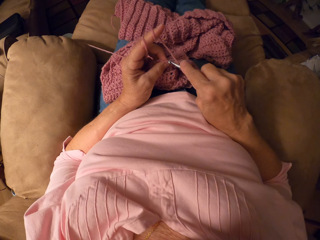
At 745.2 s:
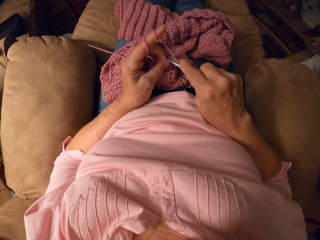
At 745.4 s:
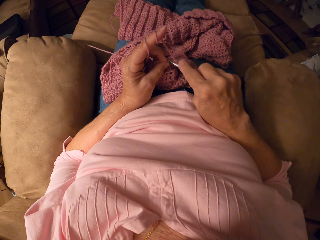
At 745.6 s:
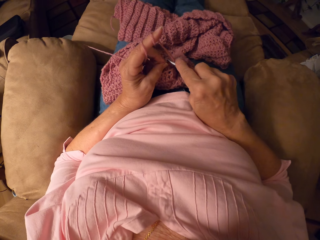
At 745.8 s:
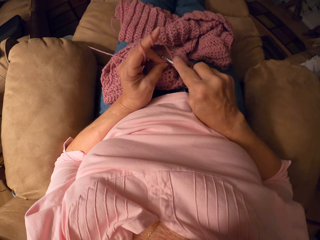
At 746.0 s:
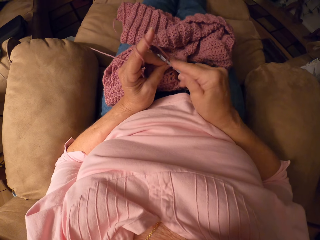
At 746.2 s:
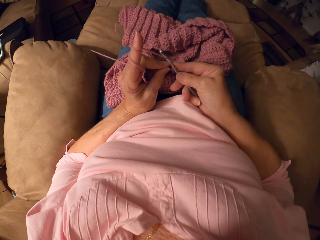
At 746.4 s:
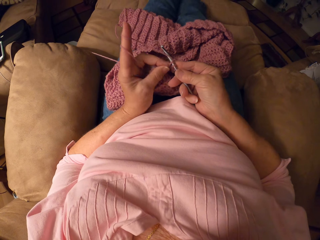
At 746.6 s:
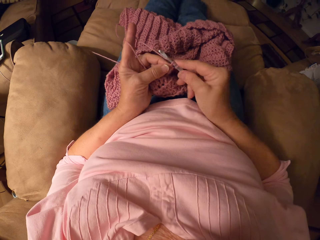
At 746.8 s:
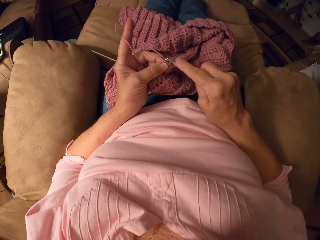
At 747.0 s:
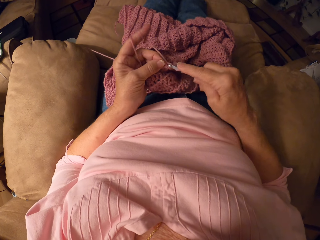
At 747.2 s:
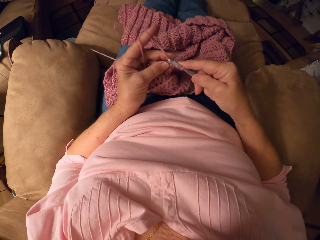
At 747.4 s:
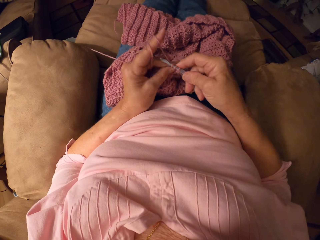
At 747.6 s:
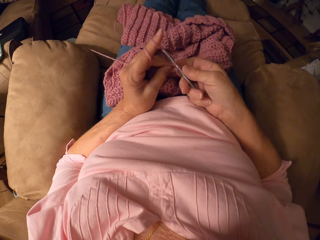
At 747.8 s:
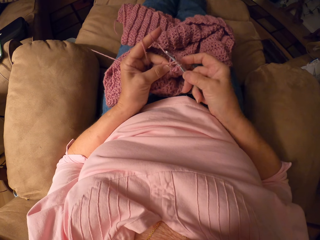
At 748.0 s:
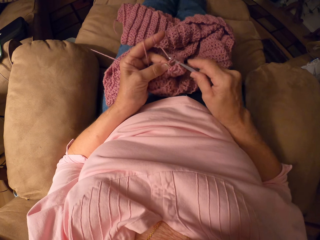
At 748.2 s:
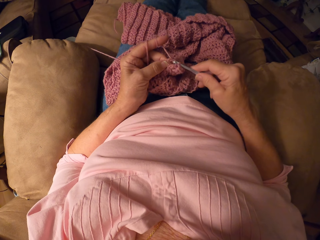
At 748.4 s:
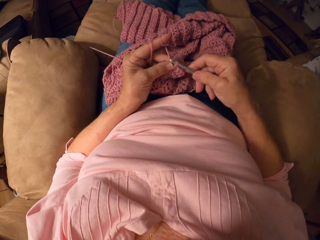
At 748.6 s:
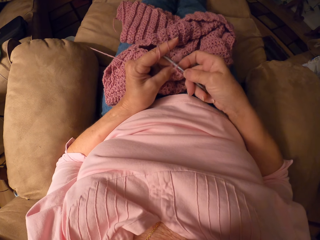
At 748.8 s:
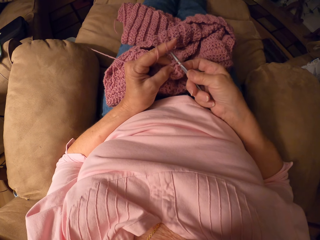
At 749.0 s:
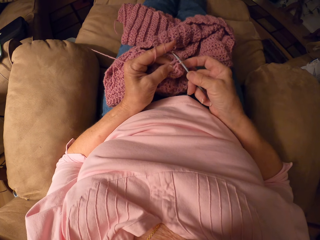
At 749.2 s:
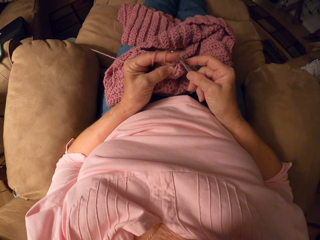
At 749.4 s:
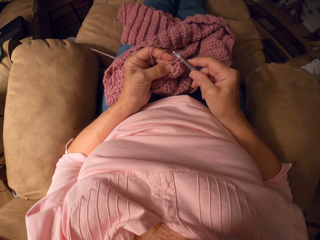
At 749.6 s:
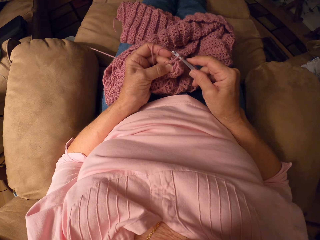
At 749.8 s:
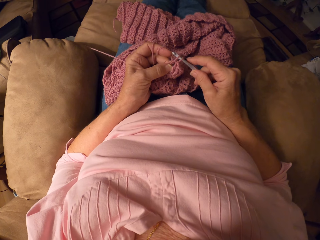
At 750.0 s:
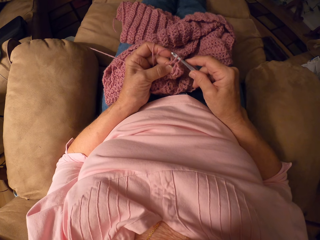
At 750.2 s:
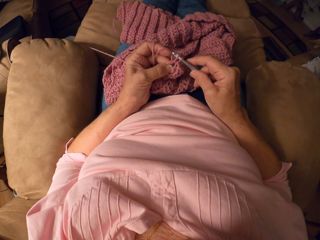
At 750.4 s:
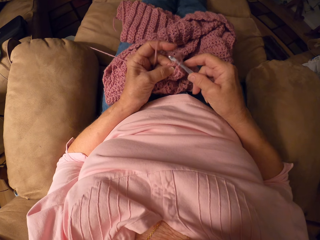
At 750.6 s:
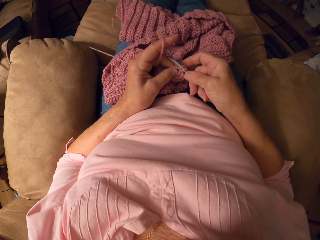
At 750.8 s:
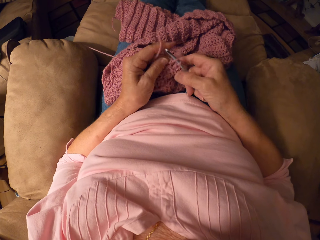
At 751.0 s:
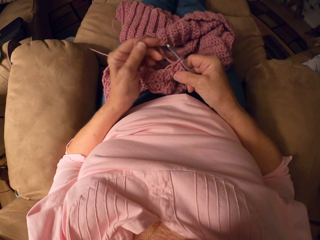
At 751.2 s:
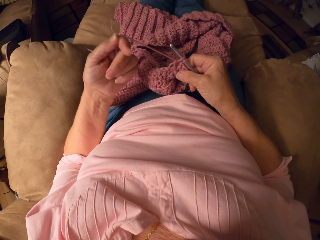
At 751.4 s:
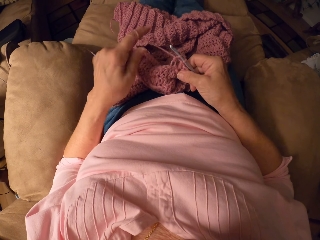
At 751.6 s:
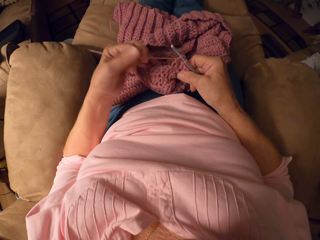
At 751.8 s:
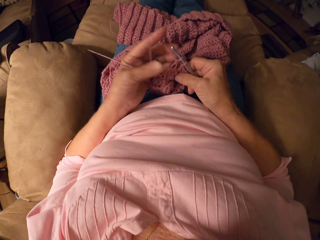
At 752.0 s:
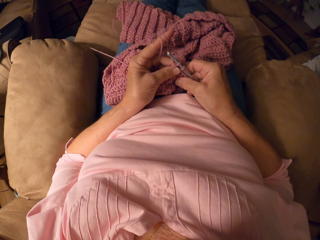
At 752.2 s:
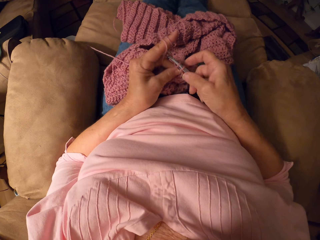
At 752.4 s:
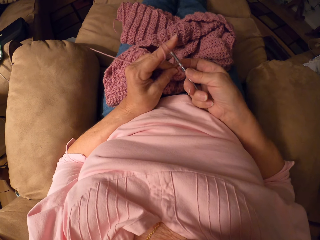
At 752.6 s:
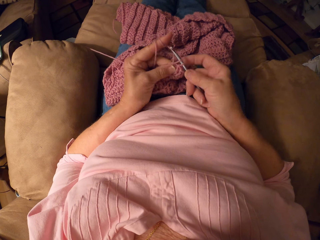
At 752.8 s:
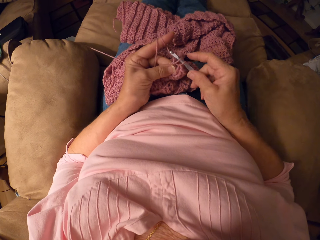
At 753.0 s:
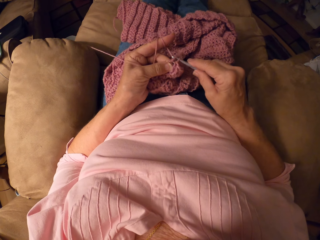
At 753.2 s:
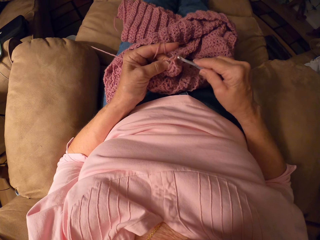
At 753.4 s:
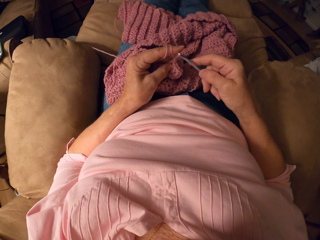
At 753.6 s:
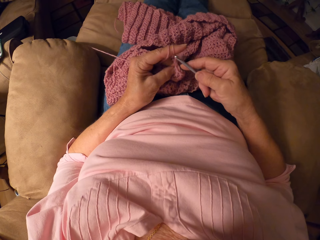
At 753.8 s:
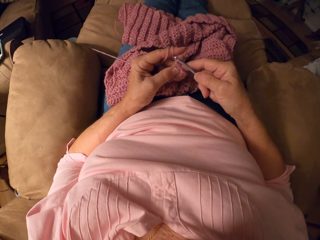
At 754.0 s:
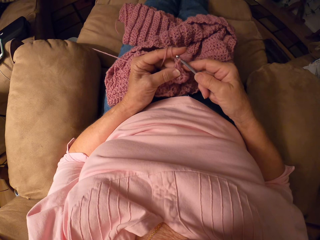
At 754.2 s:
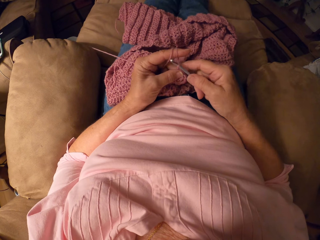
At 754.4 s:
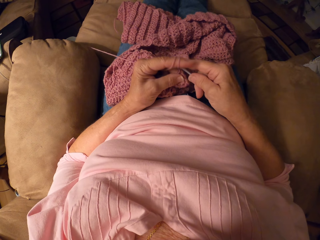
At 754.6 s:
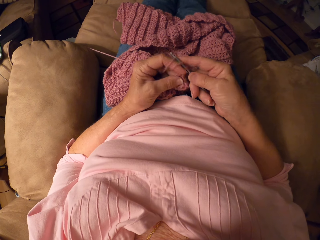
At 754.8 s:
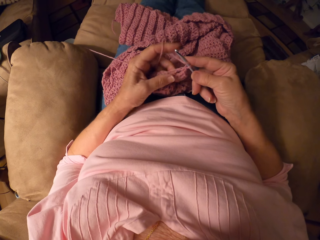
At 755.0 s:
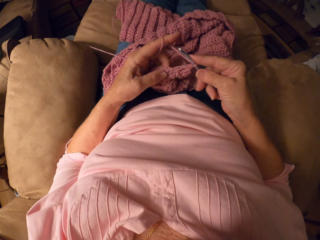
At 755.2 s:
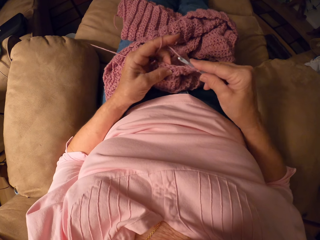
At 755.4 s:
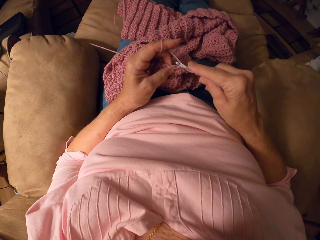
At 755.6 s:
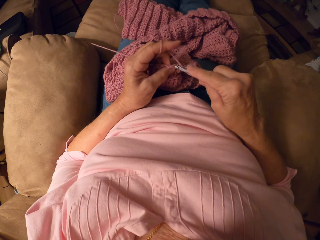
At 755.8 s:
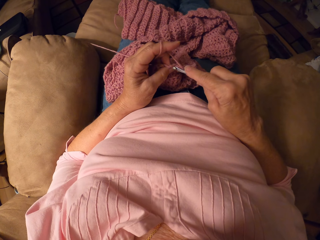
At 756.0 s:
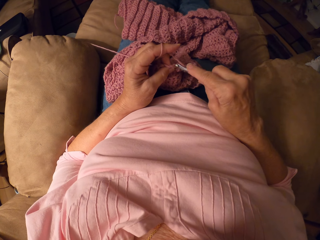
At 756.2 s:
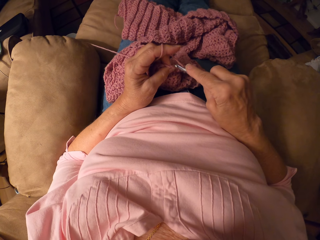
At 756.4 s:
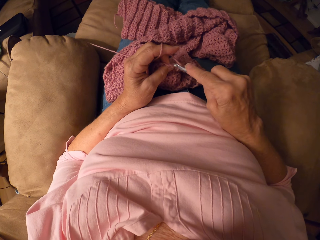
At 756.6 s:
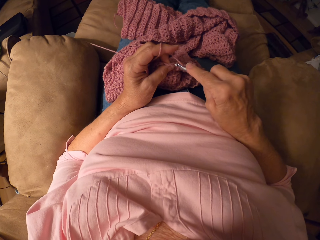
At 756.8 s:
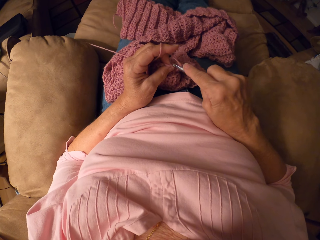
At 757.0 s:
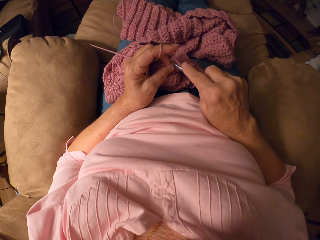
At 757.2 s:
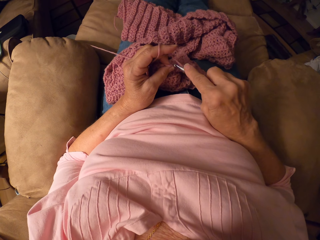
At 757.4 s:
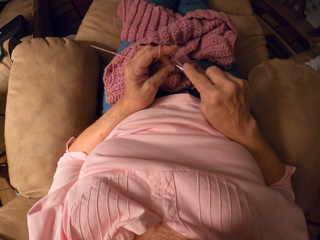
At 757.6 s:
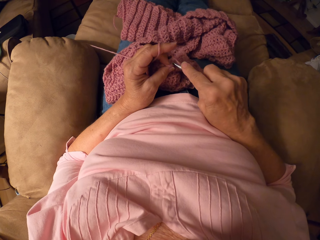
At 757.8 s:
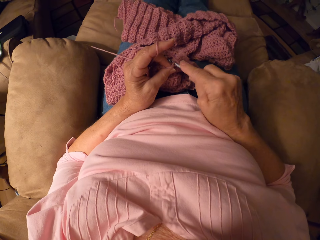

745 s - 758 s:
The camera wearer crochets with the crochet hook. She rolls yarn around her finger. She crochets with the crochet hook.

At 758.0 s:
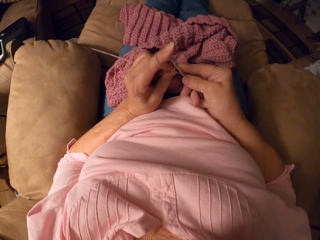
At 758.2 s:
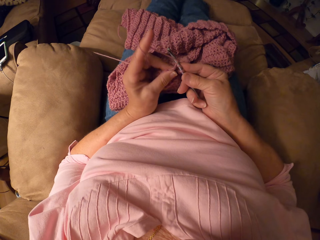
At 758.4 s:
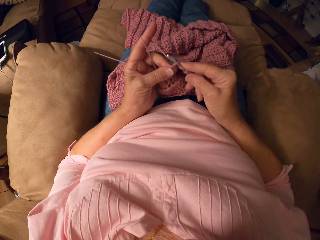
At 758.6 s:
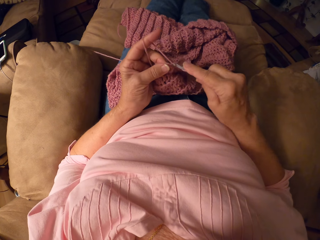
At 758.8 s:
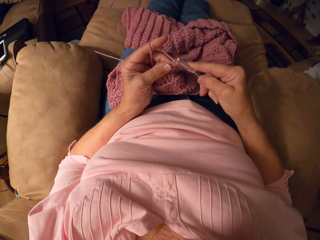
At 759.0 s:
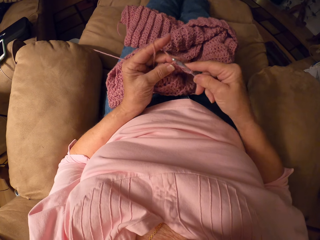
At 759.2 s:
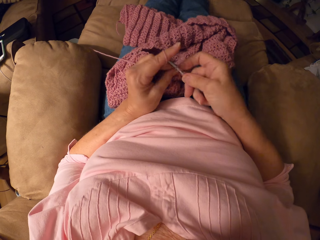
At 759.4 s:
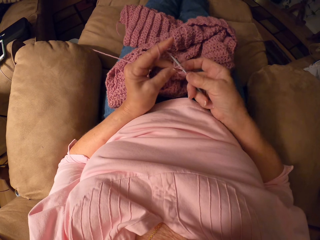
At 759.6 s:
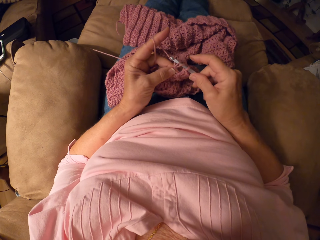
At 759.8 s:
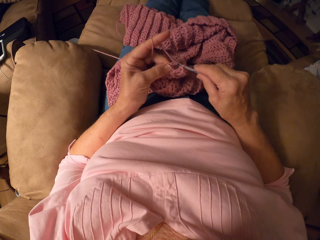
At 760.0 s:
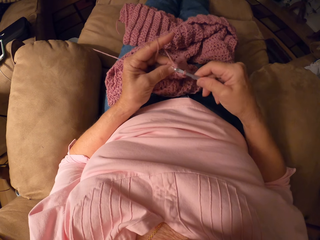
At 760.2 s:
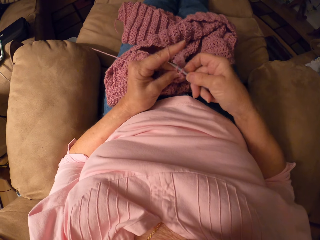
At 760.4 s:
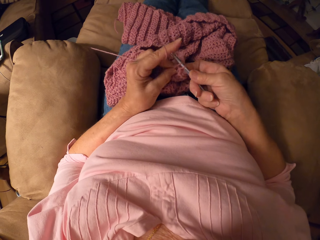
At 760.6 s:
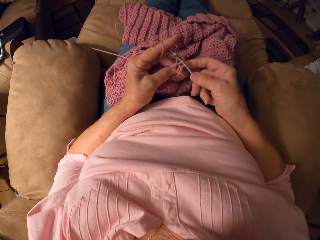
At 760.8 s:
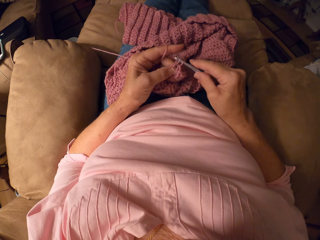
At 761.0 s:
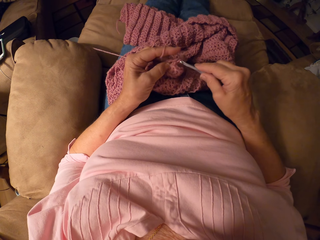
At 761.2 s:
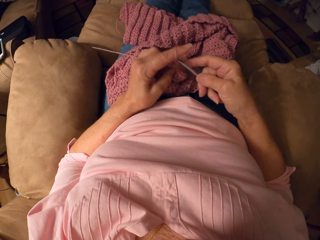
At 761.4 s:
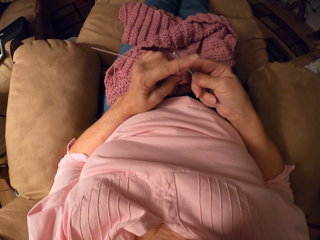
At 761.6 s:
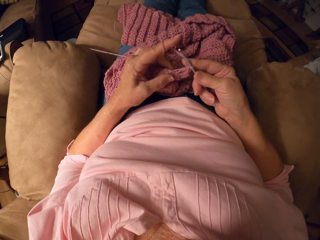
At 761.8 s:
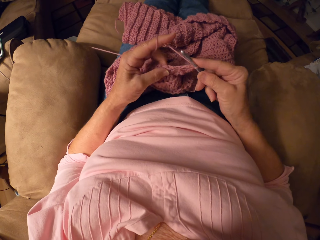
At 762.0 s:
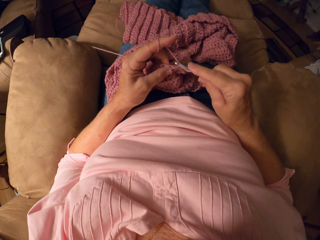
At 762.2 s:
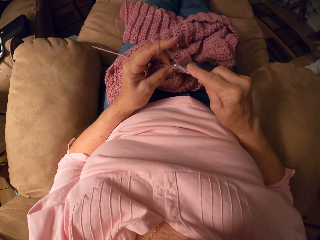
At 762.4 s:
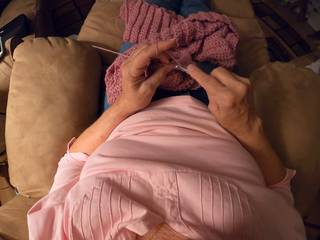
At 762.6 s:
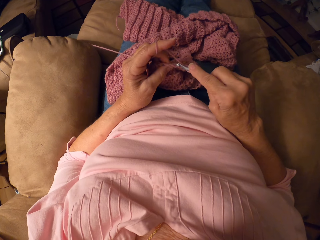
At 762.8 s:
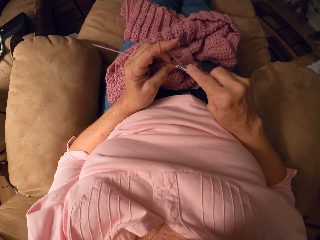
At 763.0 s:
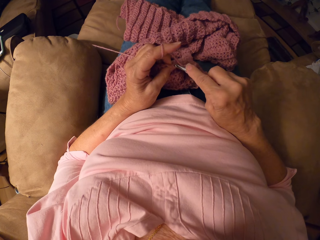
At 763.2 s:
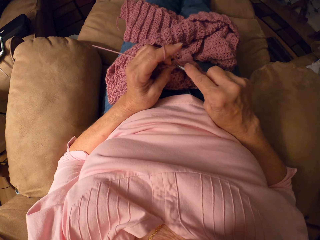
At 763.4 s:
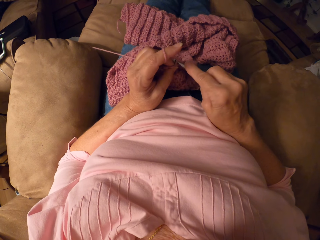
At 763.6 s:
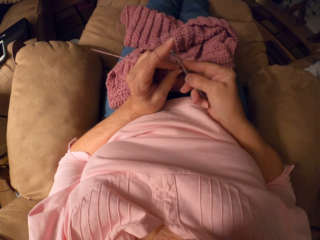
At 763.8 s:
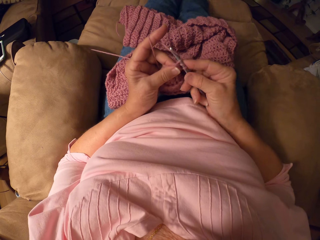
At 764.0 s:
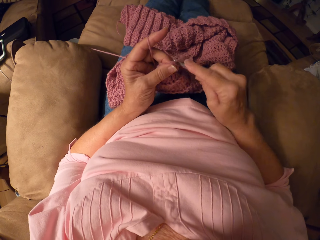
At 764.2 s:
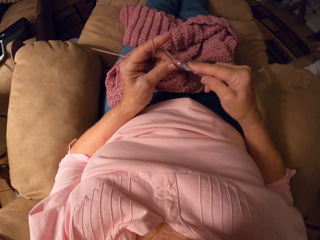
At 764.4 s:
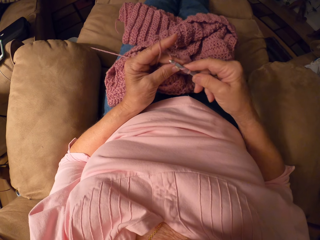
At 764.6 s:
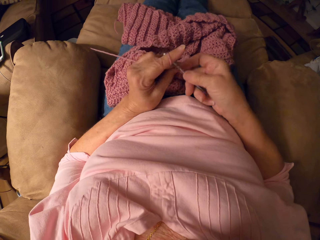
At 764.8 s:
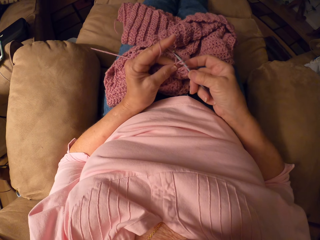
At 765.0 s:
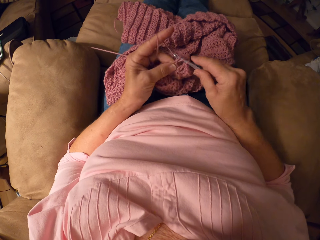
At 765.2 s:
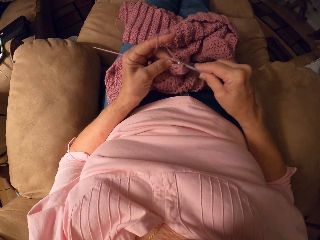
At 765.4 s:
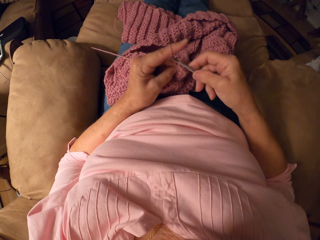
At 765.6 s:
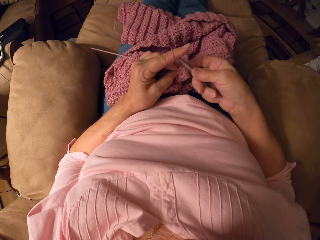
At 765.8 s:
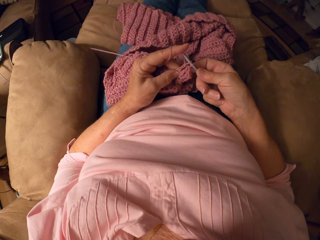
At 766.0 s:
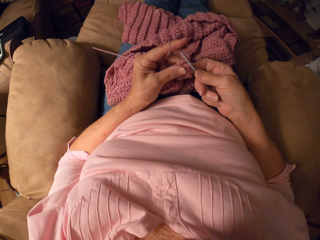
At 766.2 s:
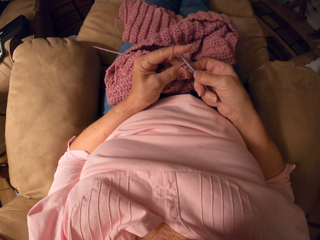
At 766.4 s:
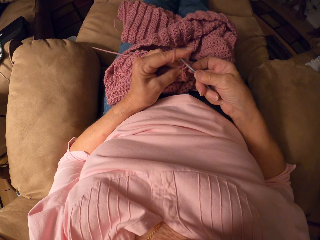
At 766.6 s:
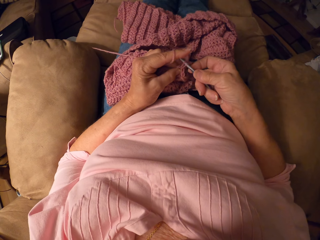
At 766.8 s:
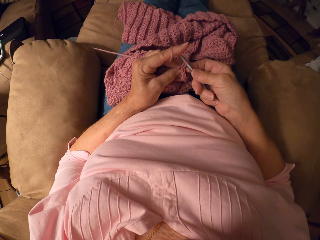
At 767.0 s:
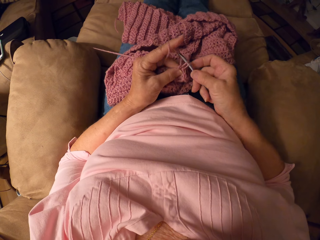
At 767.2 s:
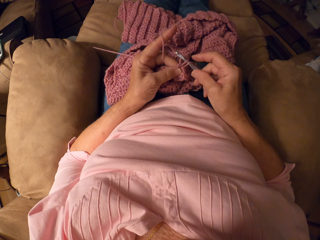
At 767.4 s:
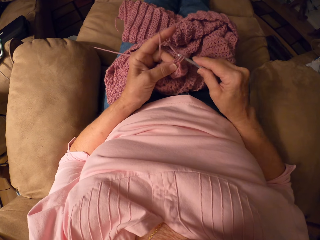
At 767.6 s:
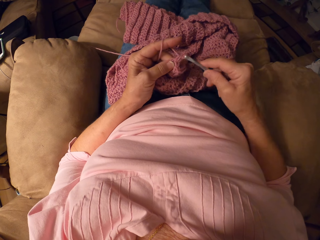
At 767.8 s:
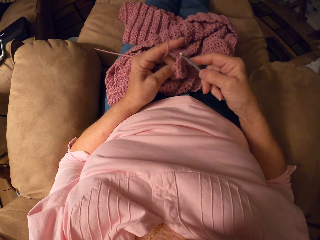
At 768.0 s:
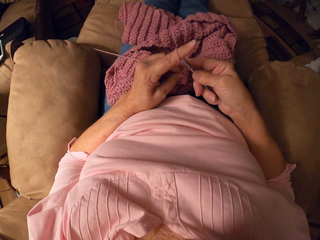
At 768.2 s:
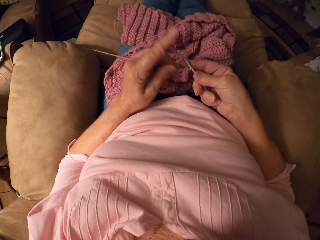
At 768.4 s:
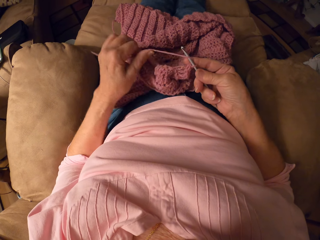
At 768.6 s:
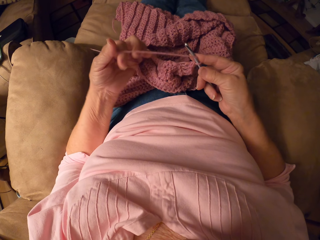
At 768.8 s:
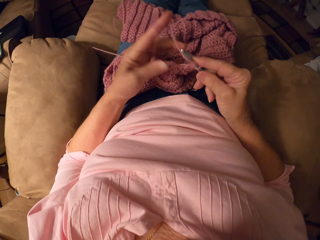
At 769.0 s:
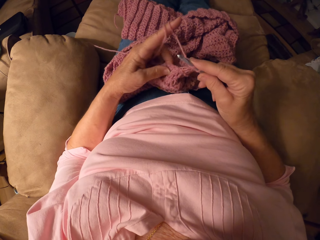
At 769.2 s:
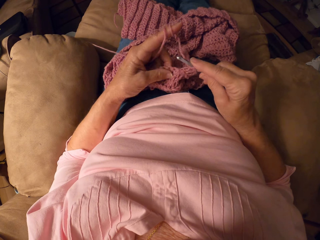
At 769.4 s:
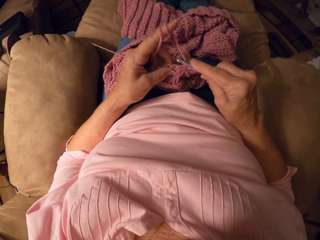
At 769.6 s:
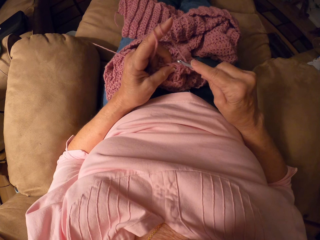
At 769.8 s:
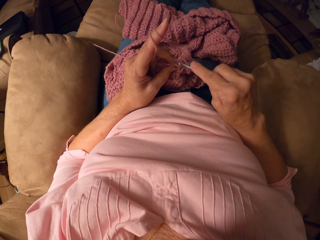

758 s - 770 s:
The camera wearer rolls yarn around her finger.
